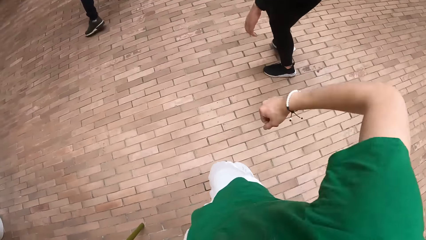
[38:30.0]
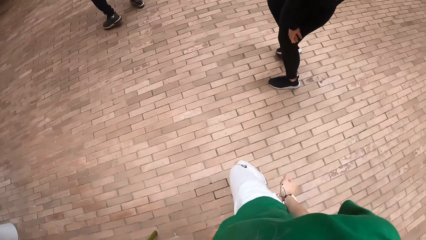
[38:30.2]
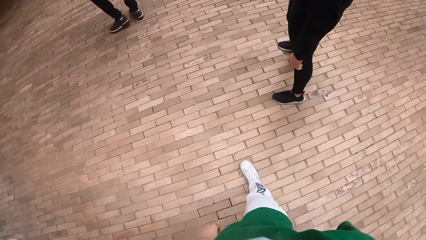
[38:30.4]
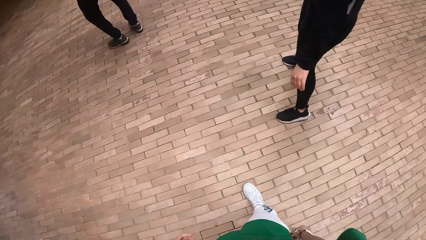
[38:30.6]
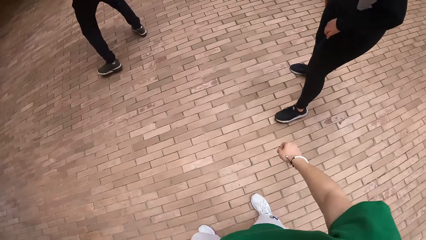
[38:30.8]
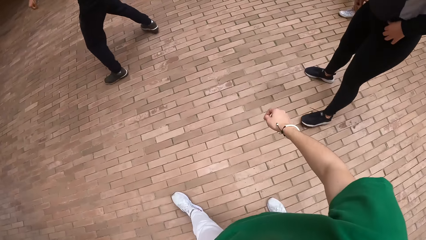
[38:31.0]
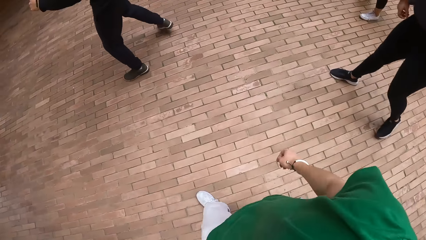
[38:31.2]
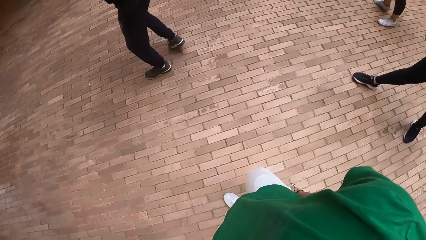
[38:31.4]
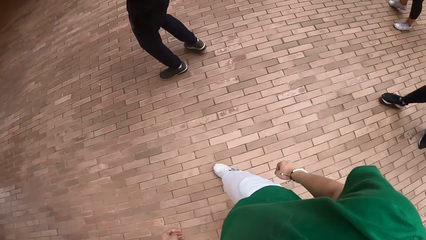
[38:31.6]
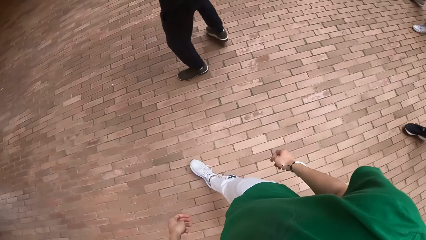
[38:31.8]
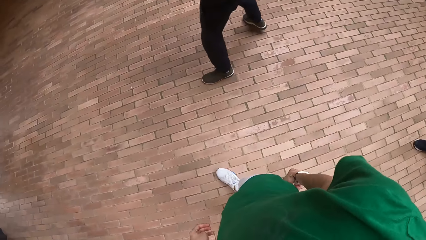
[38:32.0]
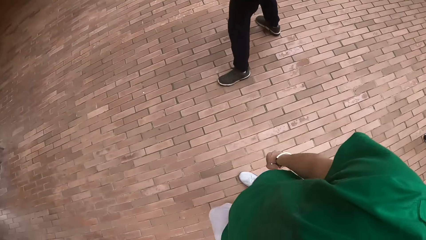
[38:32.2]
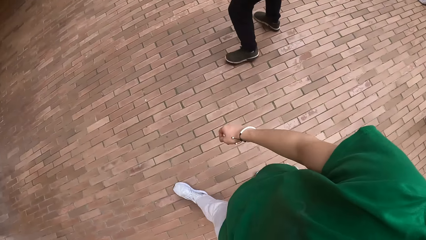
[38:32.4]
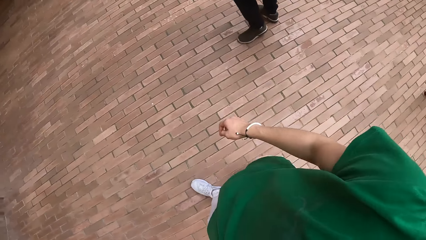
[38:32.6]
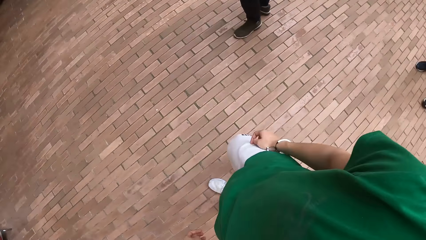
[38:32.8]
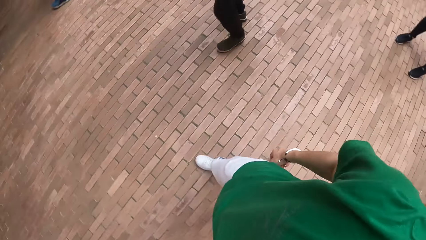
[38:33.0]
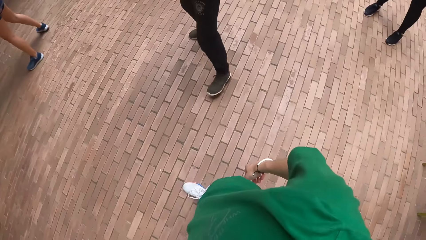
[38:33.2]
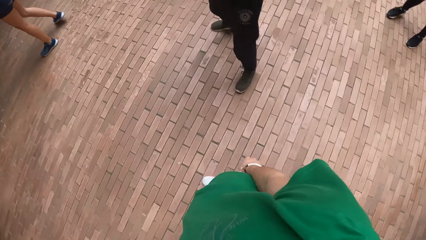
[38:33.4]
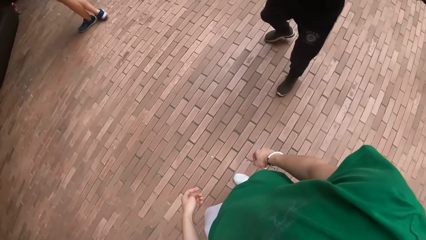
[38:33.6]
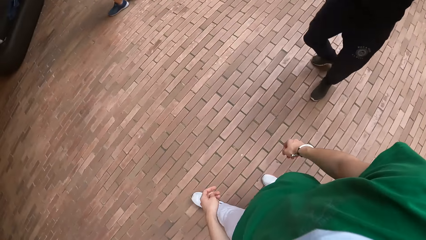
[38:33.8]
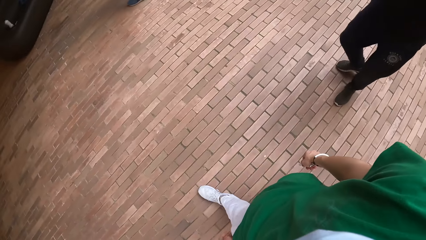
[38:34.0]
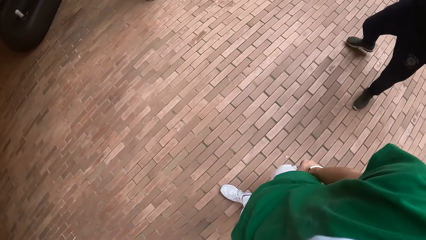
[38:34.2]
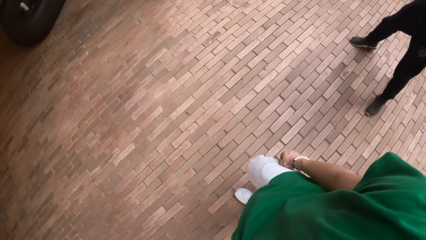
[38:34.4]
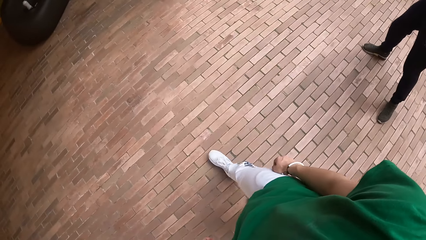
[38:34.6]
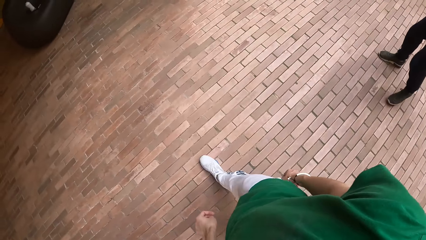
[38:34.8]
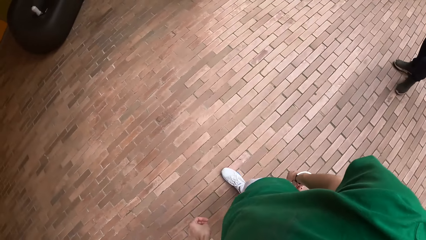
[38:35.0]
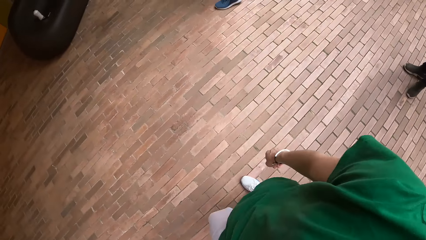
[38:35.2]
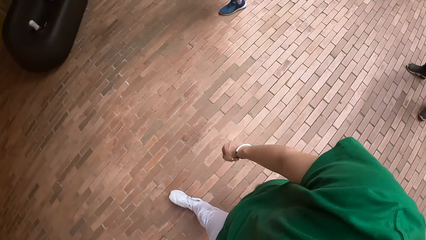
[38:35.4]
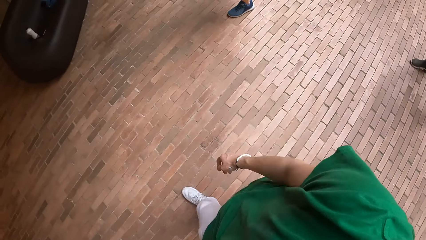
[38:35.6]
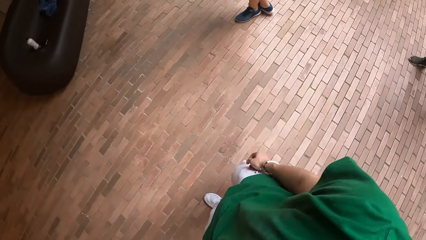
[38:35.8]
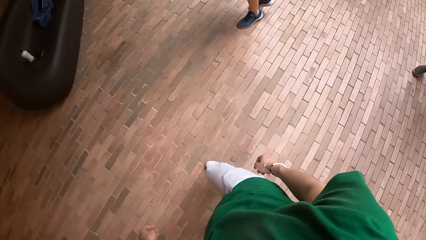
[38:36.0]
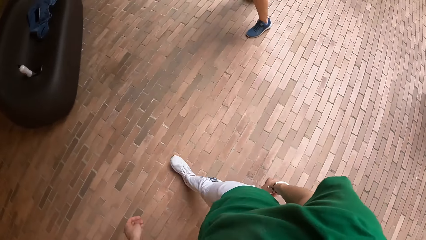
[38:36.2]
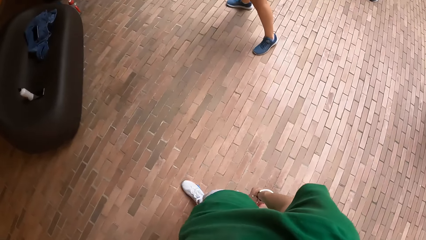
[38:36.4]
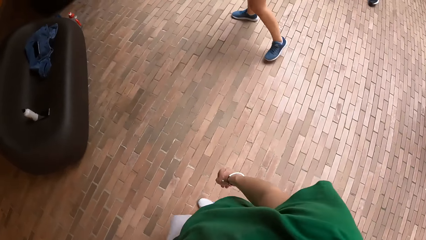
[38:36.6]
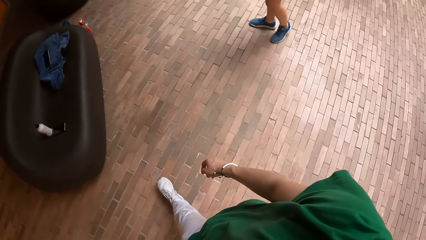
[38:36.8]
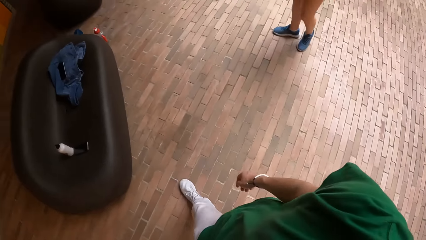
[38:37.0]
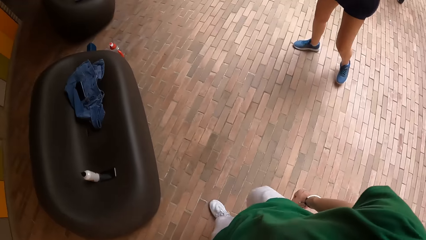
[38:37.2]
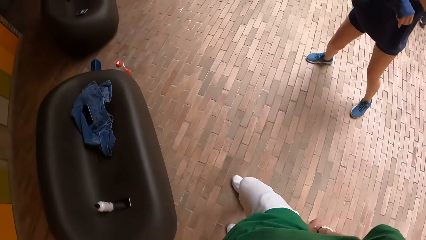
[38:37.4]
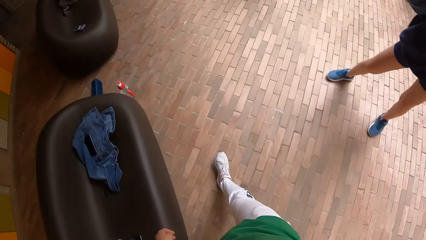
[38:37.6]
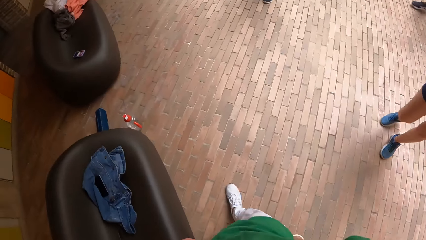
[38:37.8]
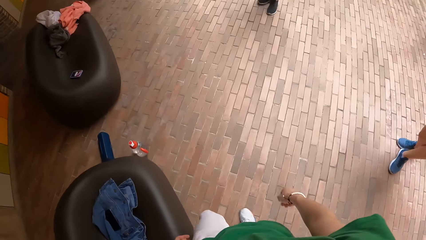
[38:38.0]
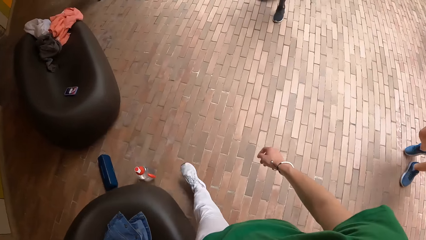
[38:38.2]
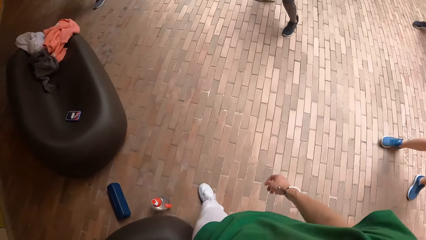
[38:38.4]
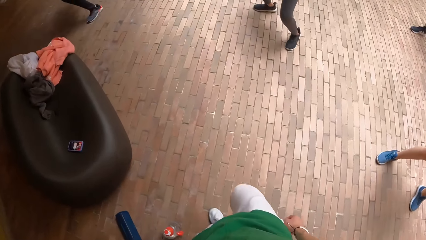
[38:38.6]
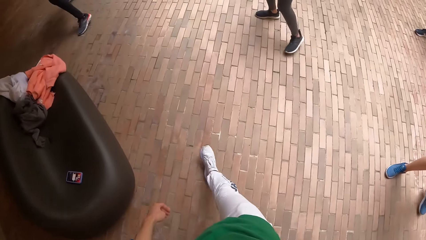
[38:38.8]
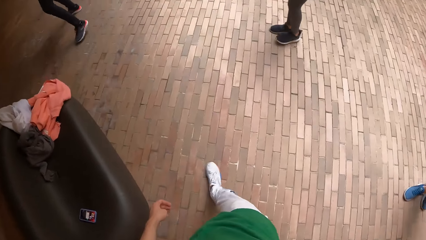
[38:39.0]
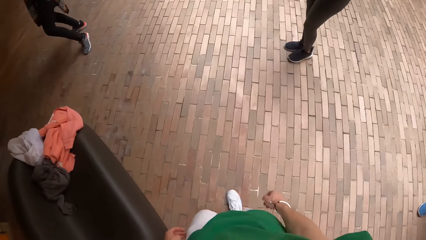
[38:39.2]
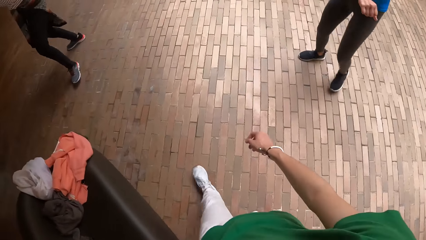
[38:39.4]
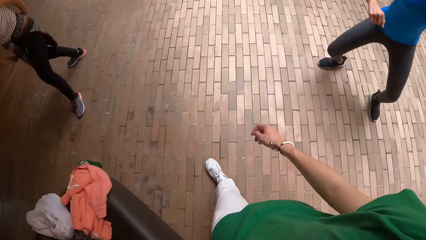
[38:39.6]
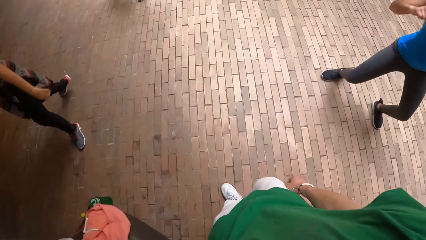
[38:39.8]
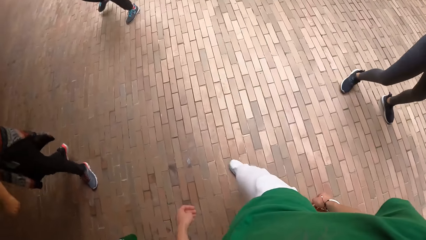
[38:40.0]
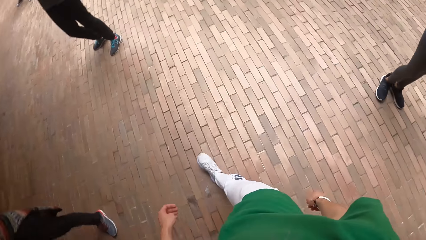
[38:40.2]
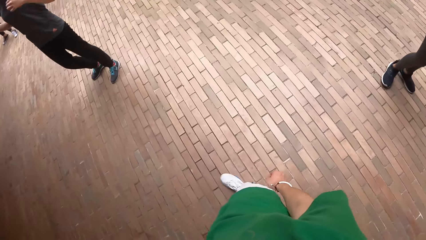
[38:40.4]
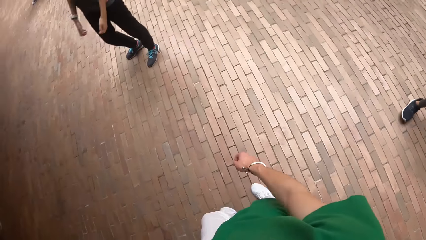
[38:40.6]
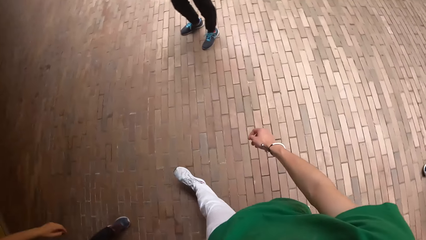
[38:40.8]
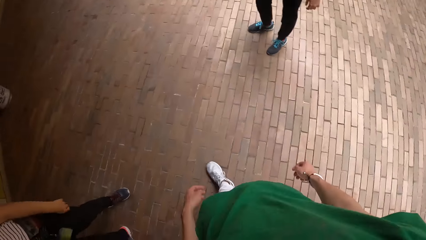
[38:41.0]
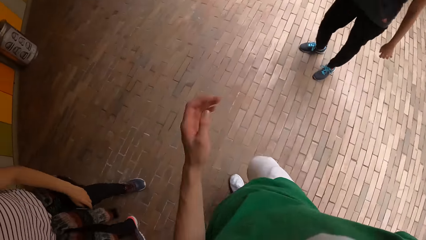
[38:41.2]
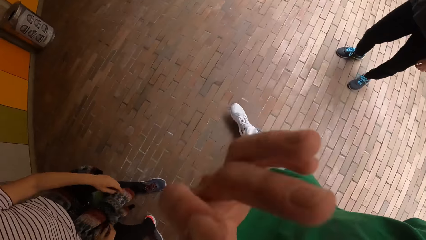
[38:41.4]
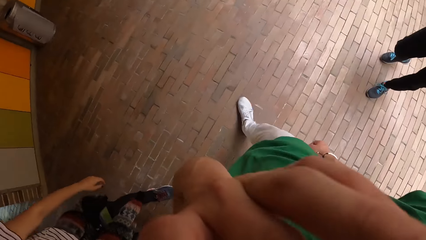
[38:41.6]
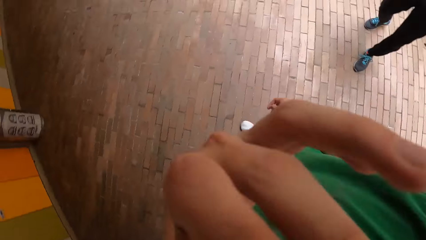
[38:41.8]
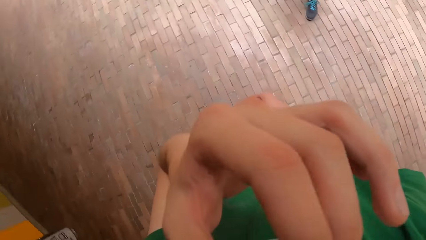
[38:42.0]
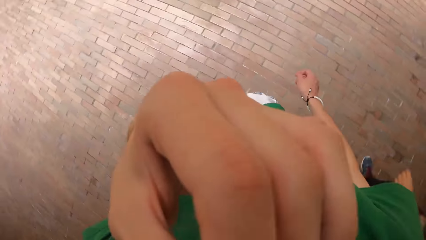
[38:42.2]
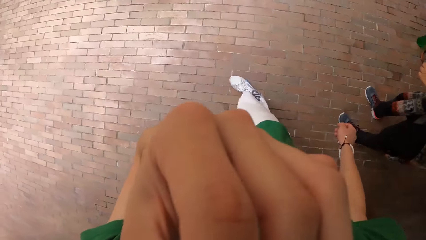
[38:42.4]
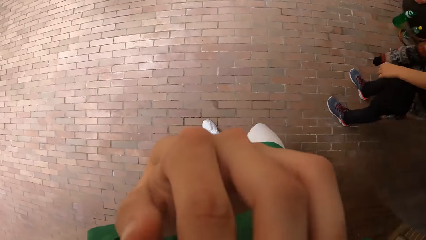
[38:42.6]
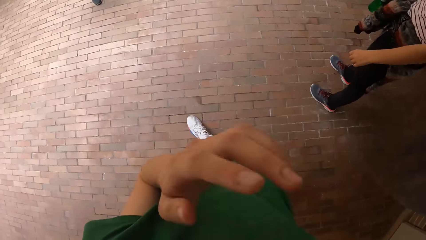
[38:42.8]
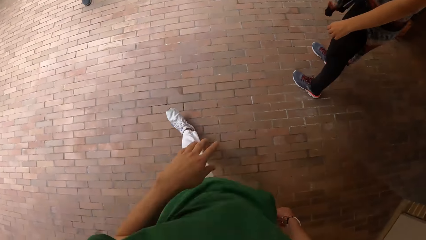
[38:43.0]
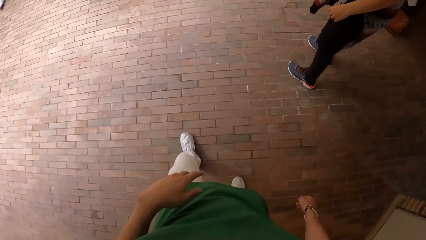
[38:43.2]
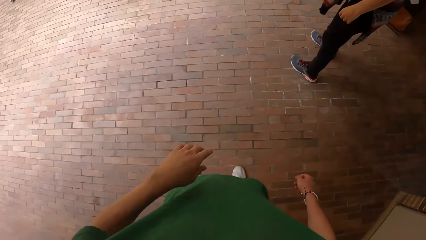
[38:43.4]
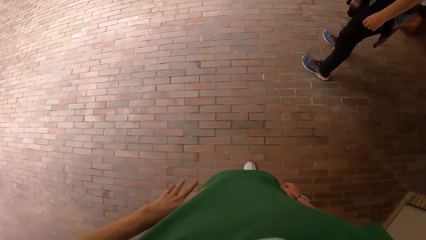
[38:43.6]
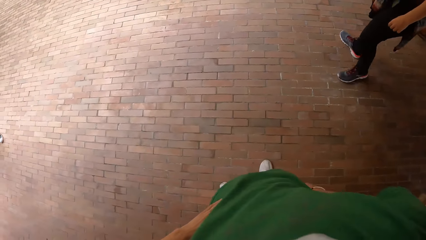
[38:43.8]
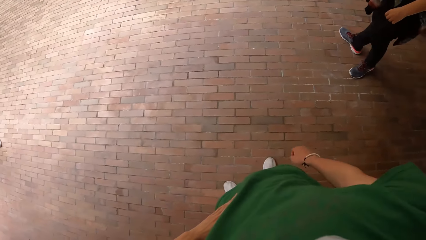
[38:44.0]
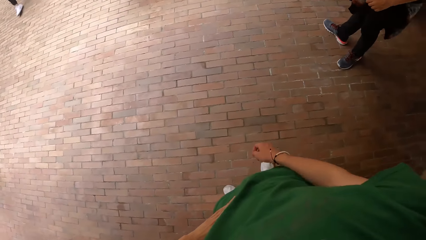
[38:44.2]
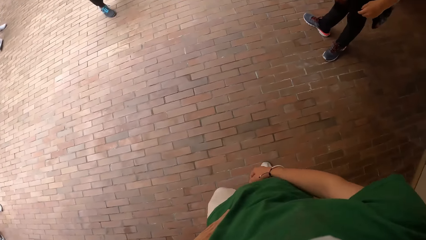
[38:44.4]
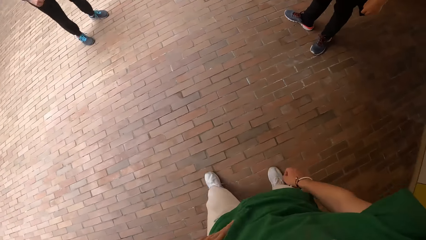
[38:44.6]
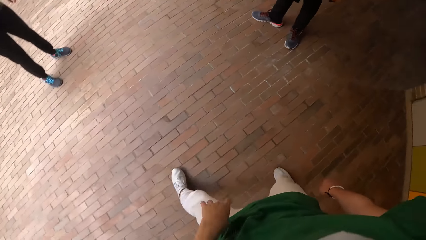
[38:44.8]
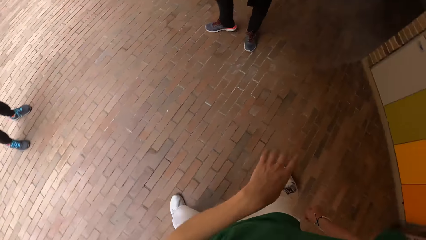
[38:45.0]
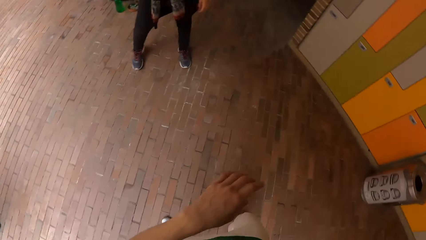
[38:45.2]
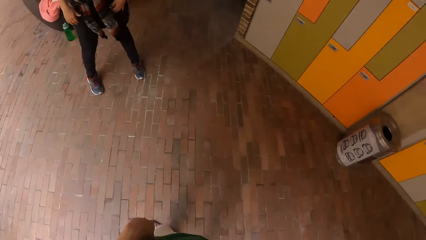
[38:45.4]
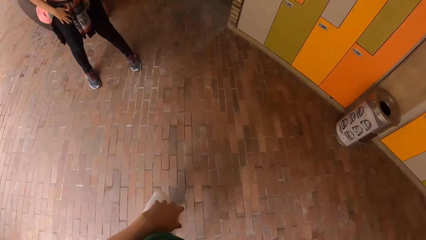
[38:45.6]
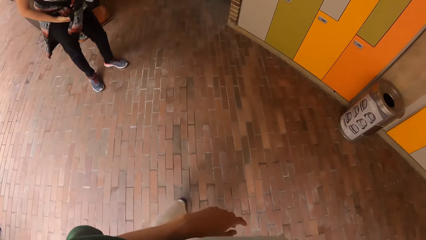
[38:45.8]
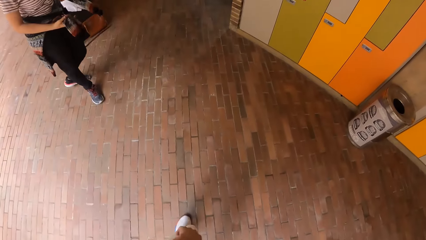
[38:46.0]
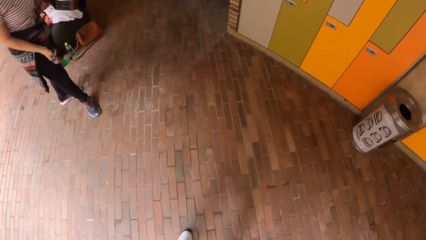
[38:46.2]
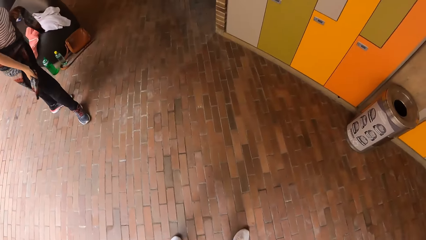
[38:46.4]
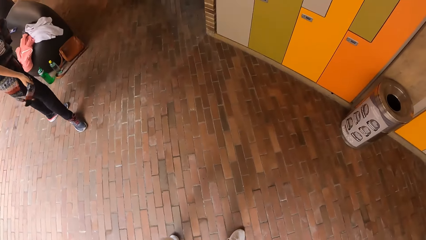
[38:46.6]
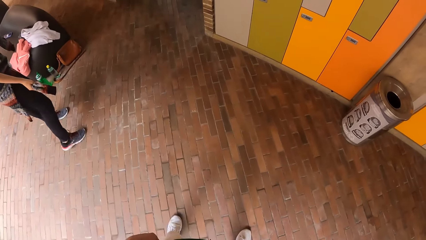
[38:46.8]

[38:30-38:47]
The camera wearer walks across the studio. He turns right, walks forward, adjusts his eyeglasses on his face with his left hand, turns right, looks forward, places his left hand on his waist and turns back.
